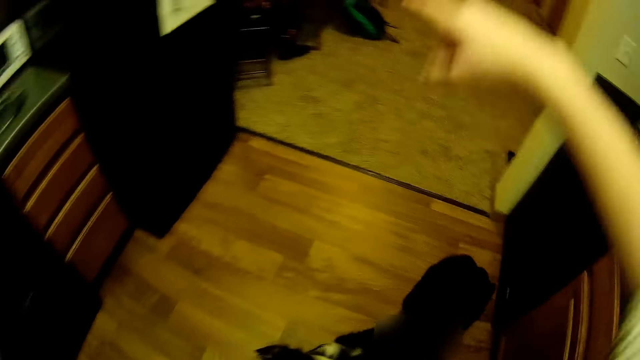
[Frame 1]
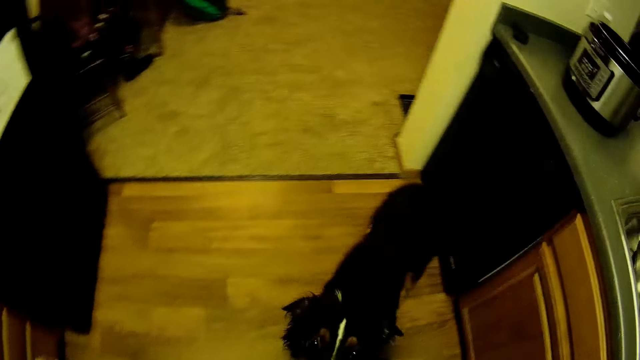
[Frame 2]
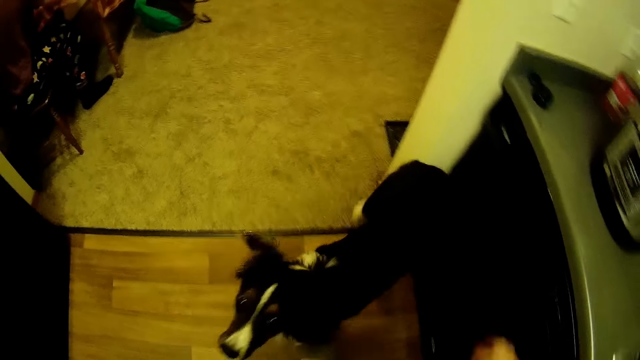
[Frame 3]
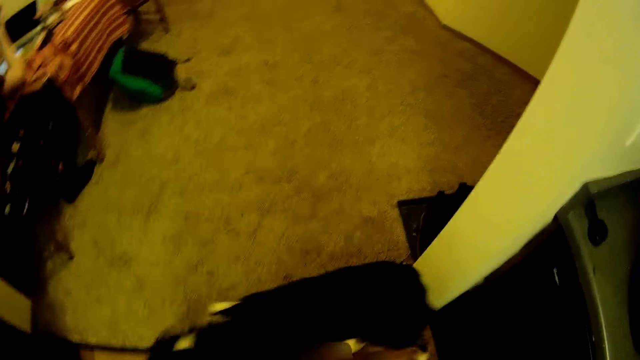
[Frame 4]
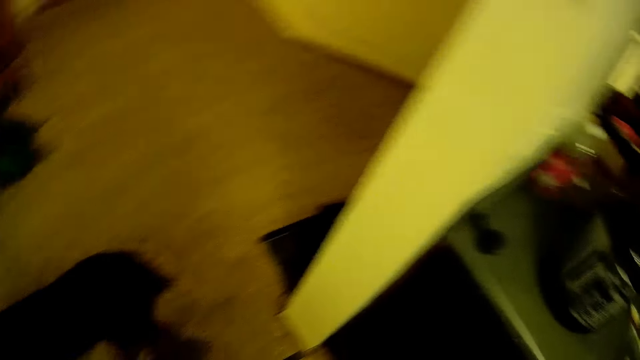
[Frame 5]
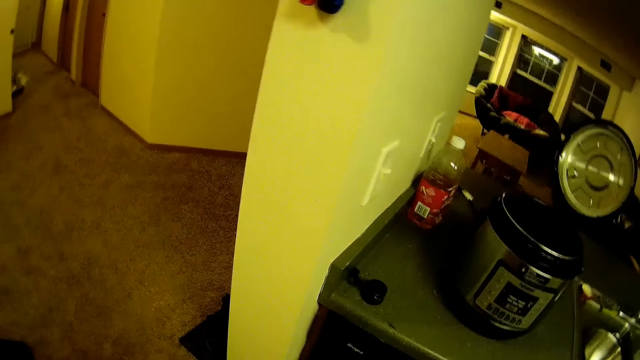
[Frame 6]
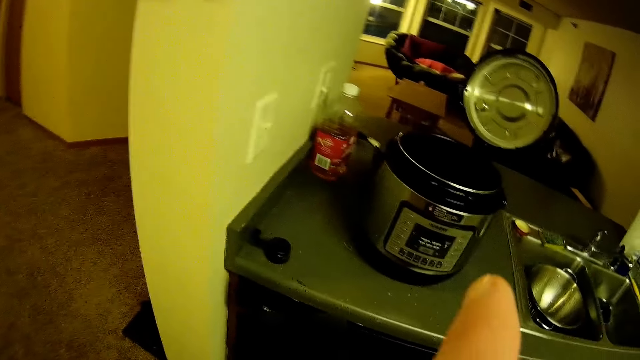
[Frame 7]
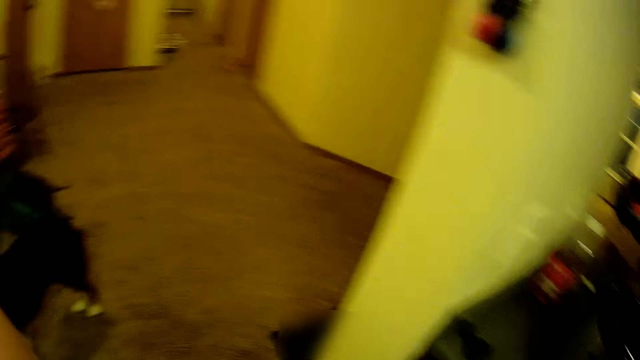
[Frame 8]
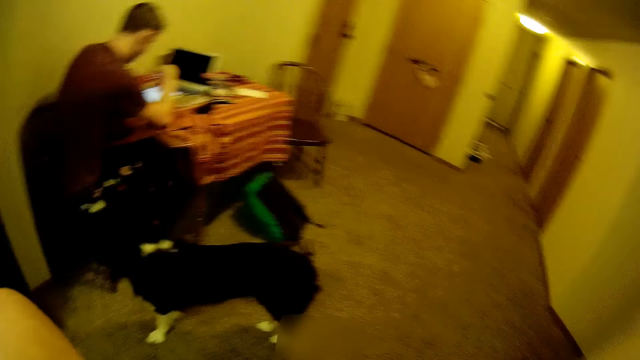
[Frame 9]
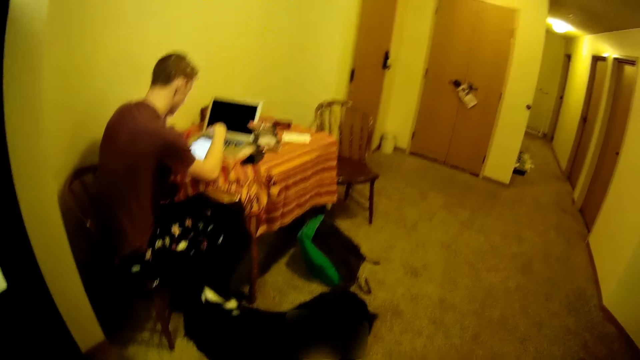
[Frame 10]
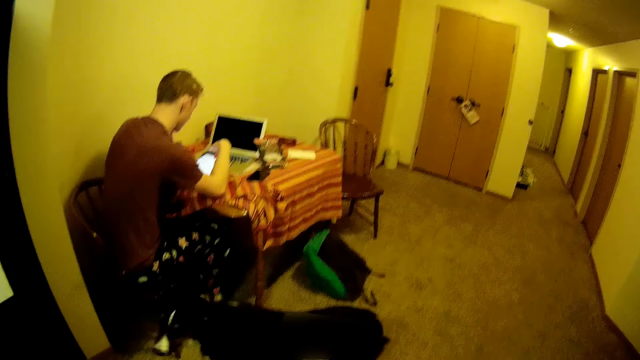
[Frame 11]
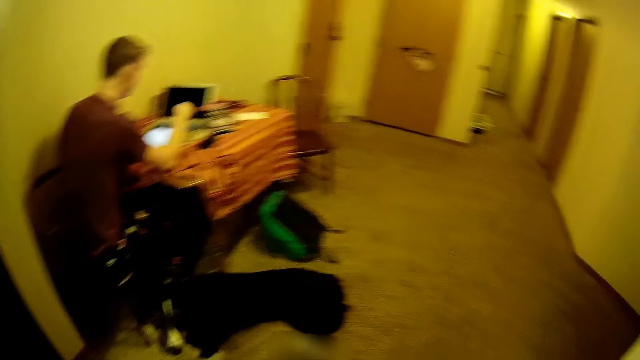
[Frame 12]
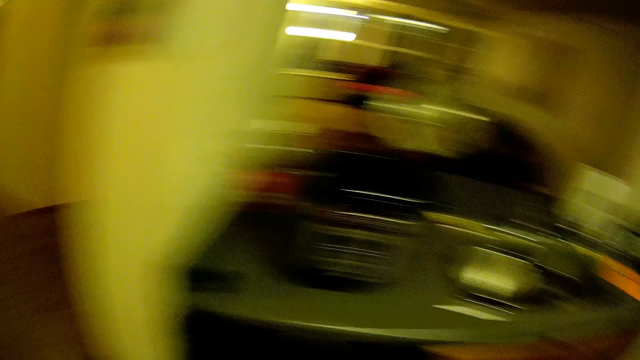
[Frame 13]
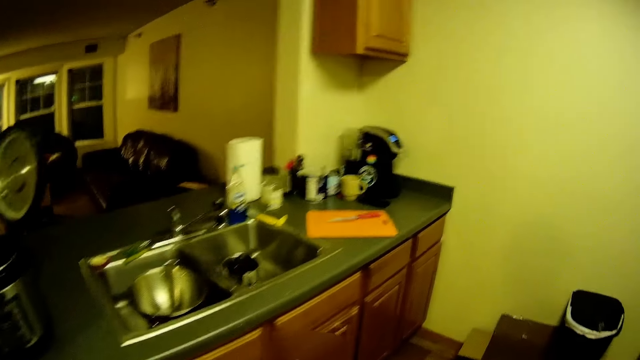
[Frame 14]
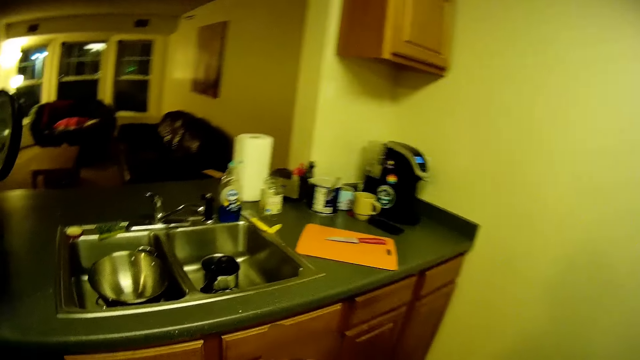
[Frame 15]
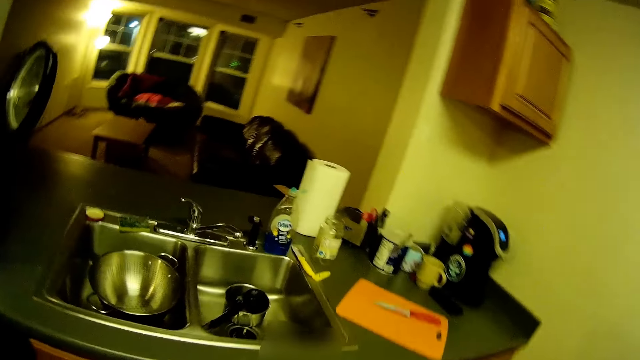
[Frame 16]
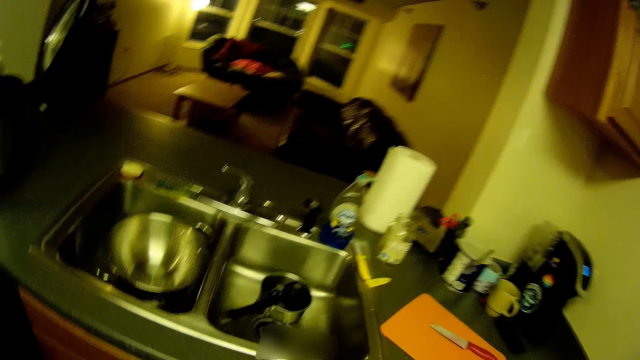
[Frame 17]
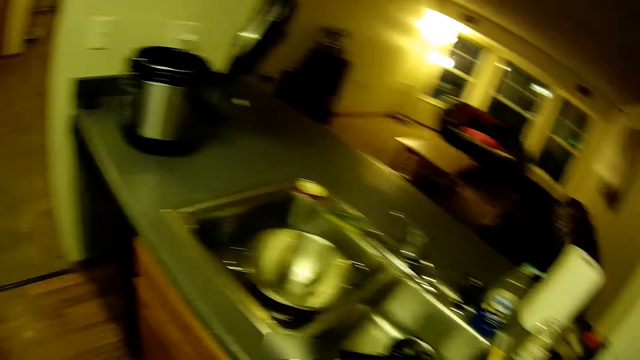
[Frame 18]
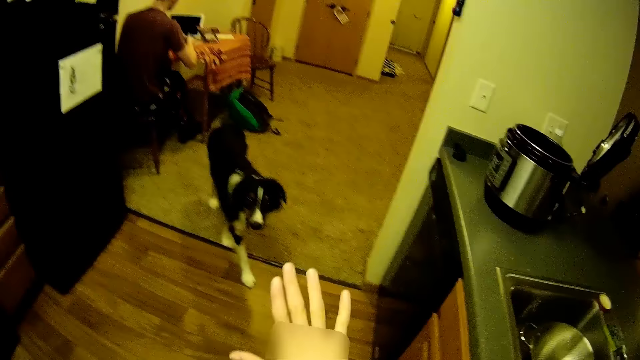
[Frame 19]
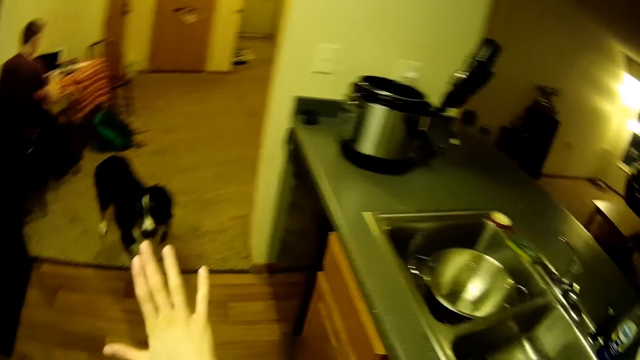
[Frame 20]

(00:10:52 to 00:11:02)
The camera wearer stretches his hand. He puts away his hand. He plays with a dog. A man operates the tablet. The camera wearer turns around.

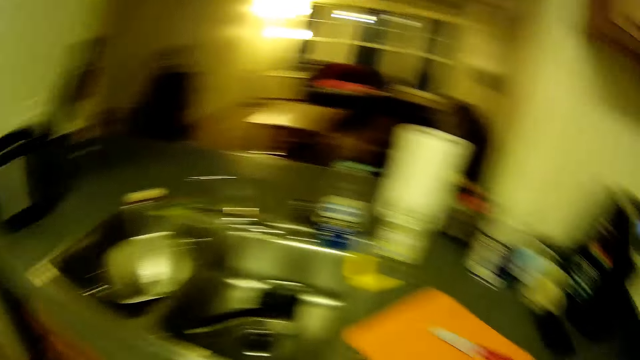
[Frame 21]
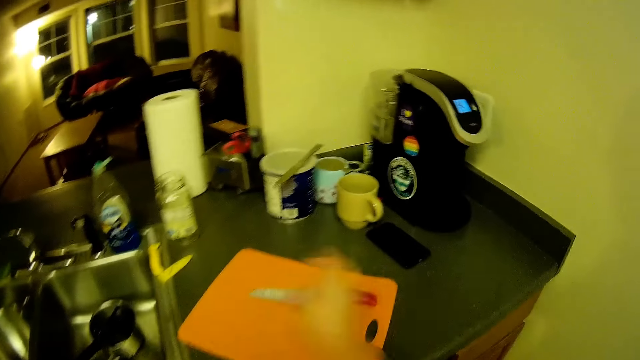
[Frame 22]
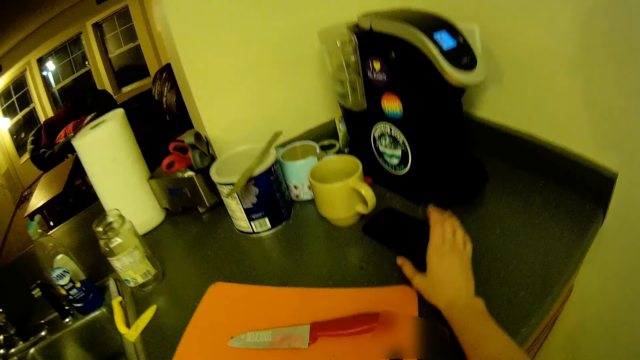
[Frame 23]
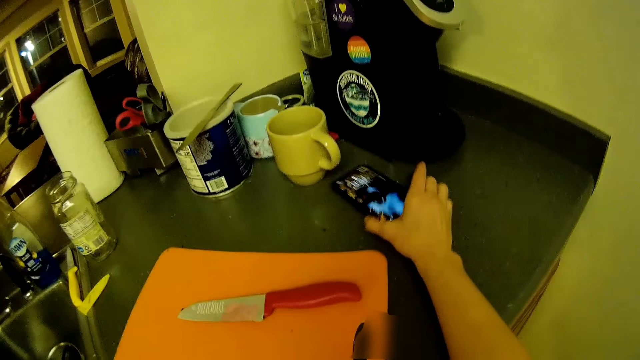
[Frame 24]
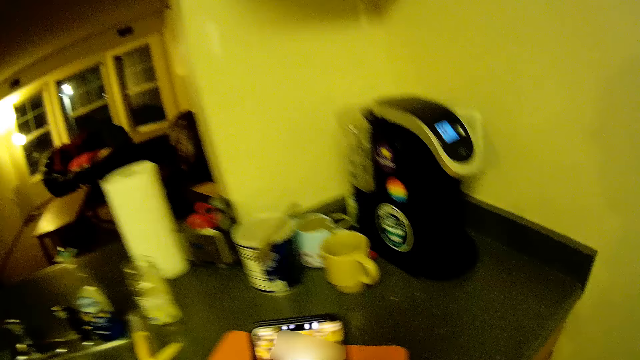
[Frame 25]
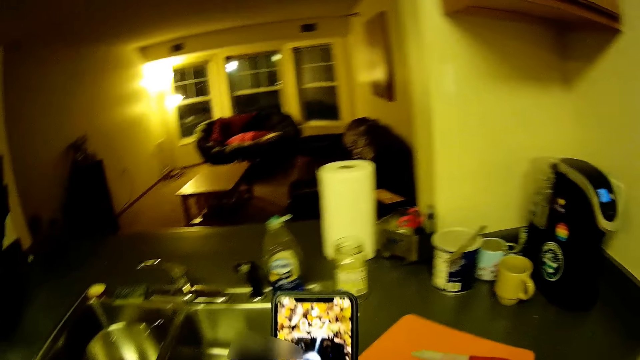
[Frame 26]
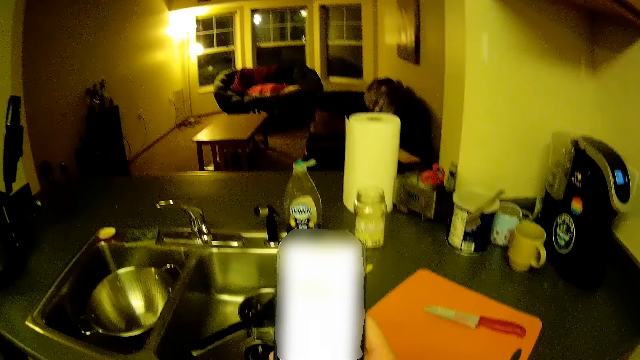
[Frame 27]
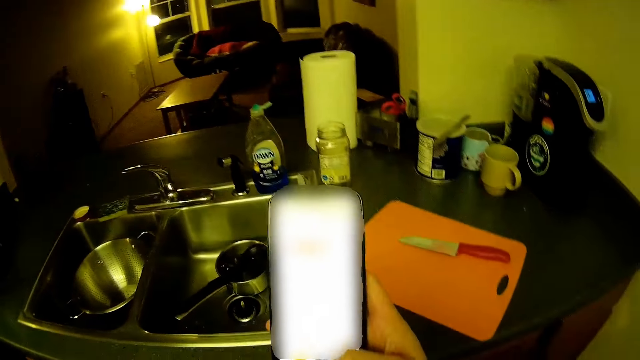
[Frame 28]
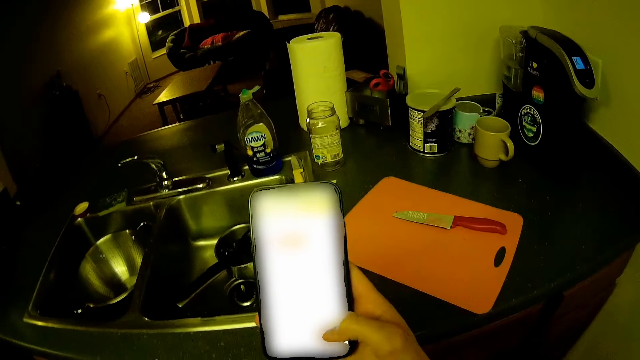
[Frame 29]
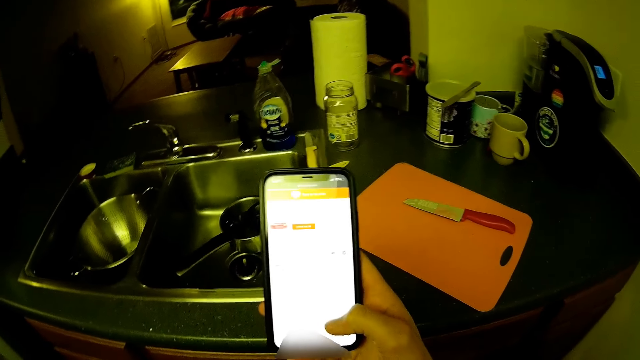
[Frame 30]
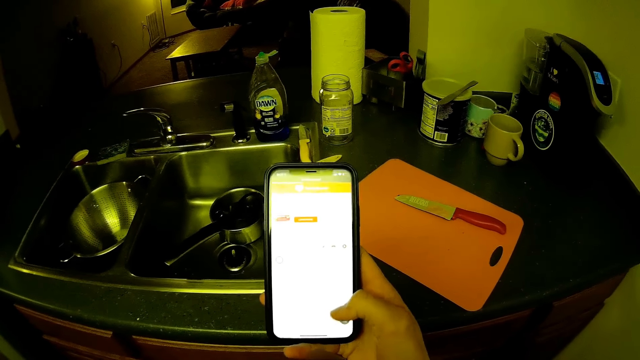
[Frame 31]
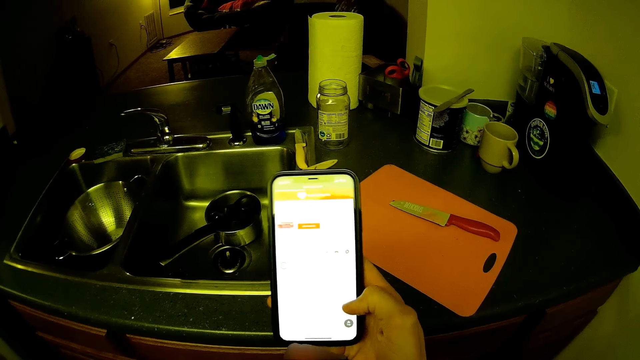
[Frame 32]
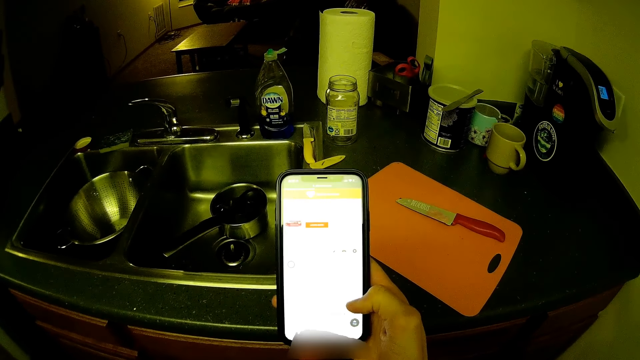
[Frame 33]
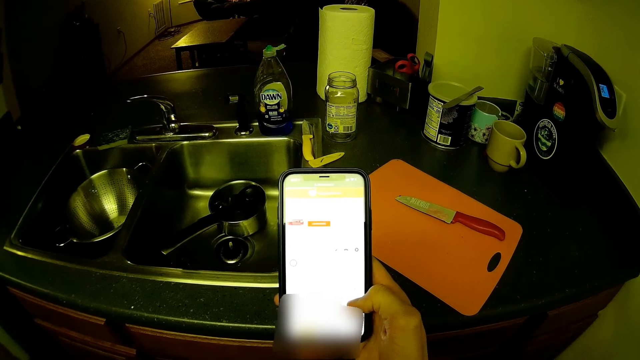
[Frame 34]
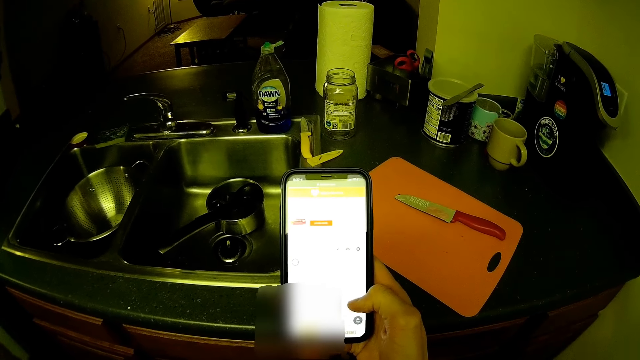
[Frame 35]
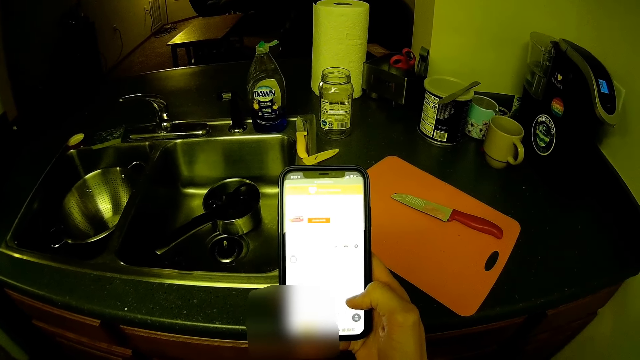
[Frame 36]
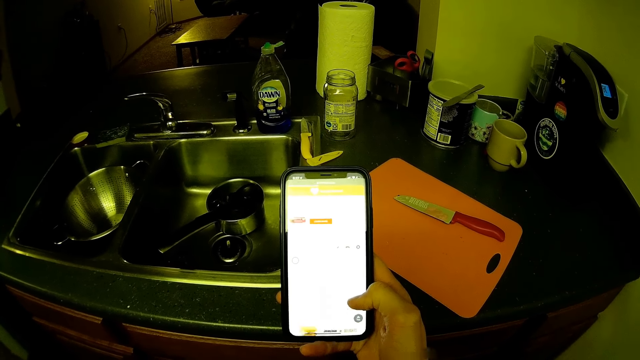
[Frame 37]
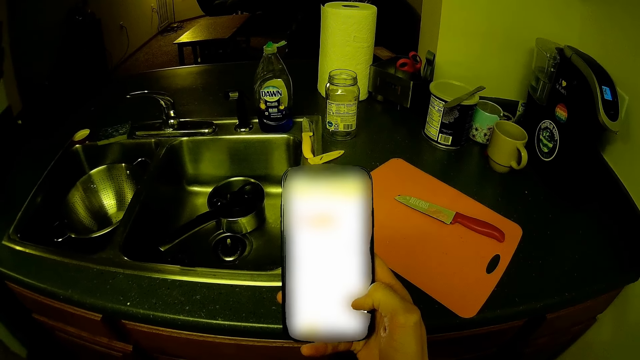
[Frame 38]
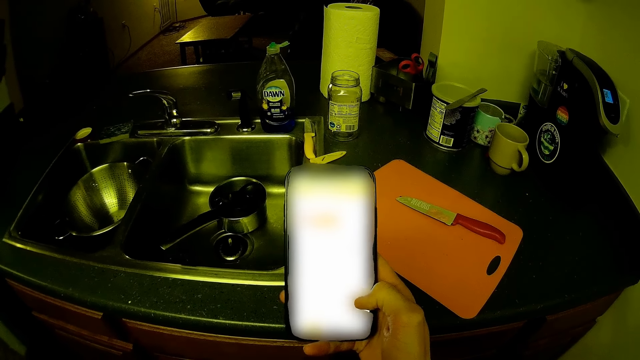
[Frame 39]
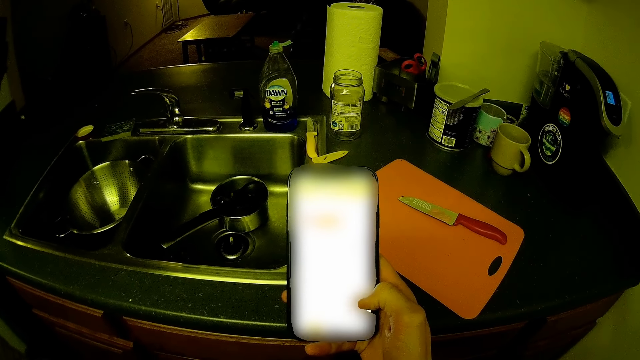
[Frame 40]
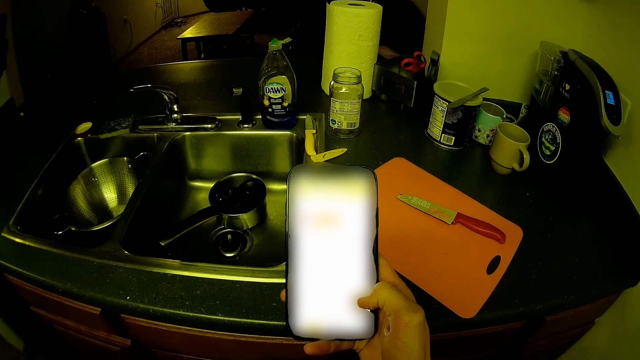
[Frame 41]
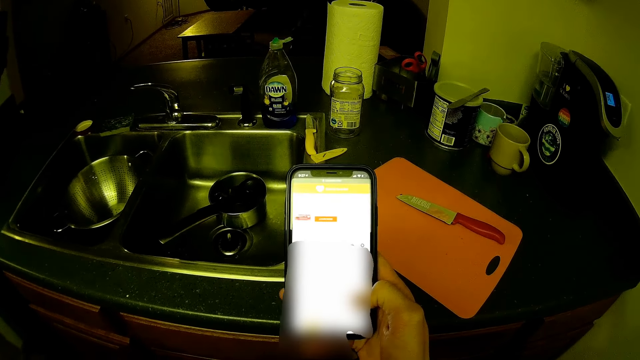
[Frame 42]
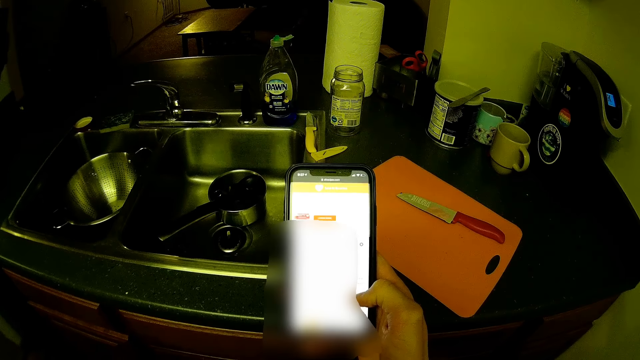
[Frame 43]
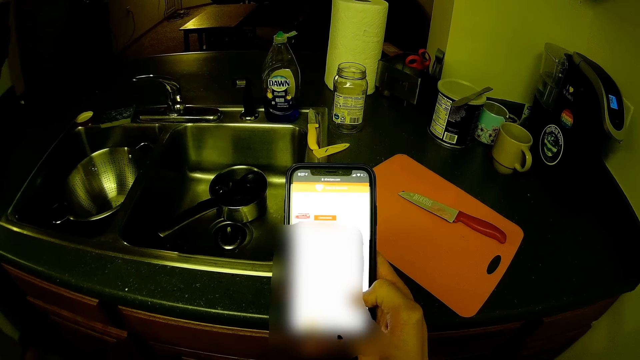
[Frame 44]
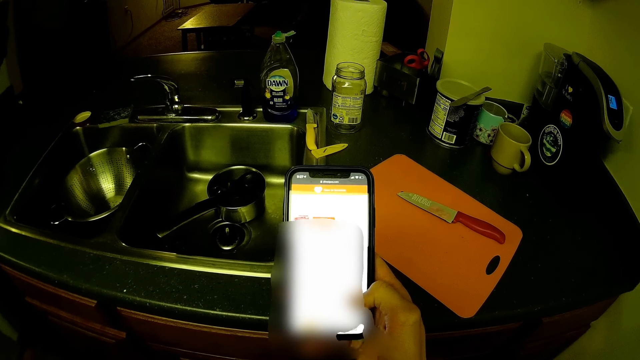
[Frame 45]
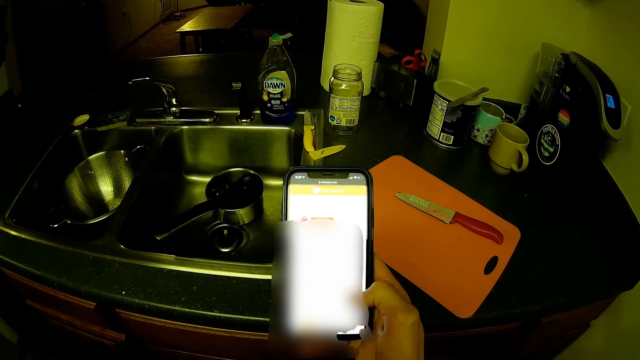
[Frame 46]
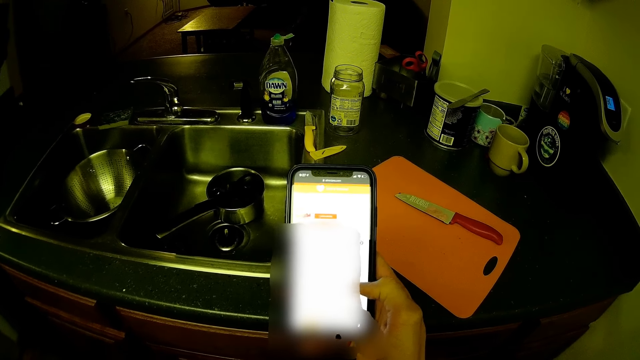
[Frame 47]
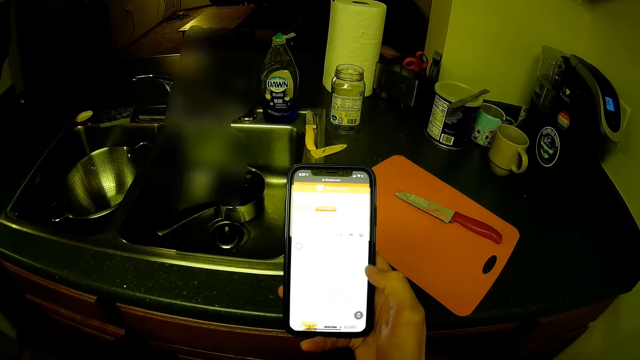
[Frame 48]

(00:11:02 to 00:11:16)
The camera wearer looks around. She picks up a phone on the kitchenette with her right hand. She operates the phone with her right hand.
